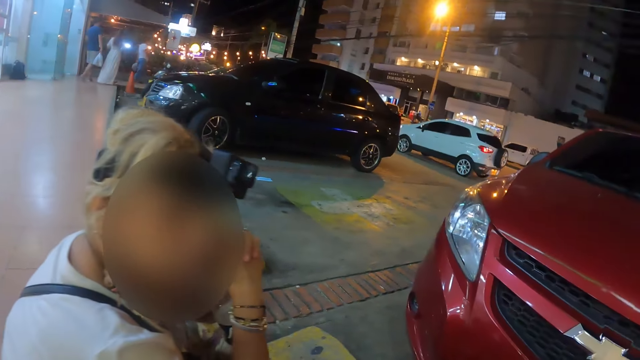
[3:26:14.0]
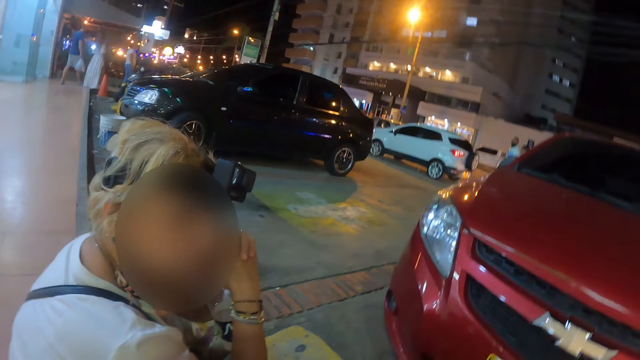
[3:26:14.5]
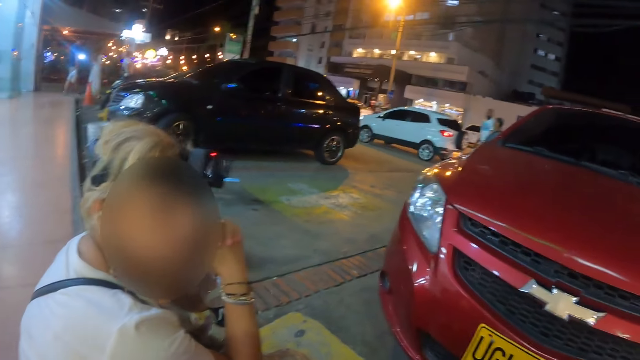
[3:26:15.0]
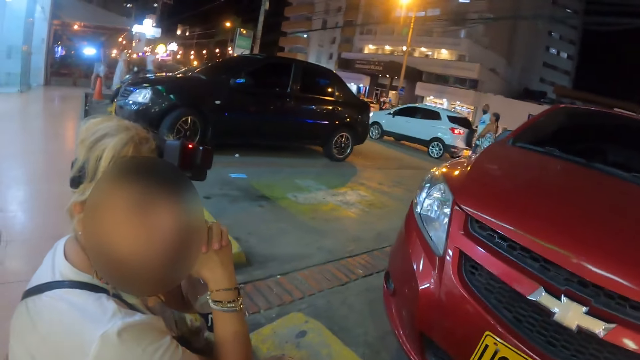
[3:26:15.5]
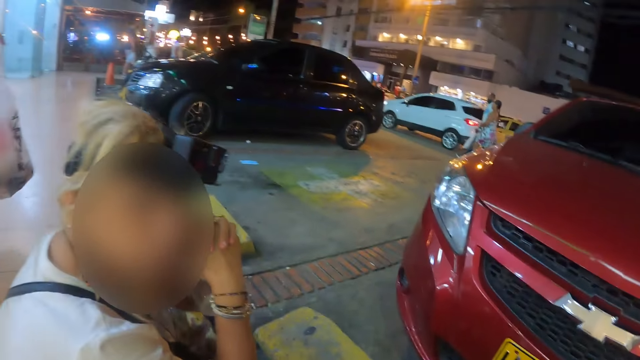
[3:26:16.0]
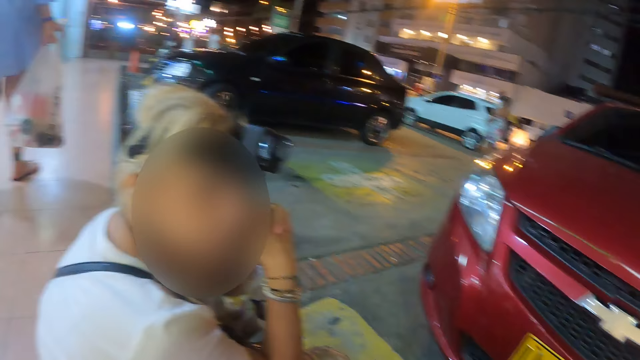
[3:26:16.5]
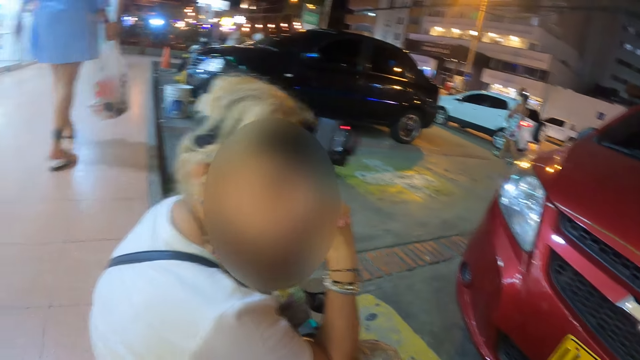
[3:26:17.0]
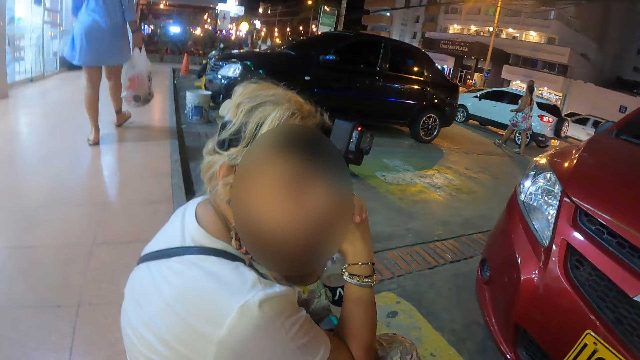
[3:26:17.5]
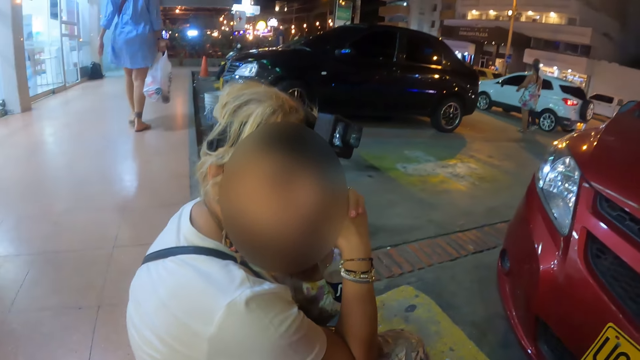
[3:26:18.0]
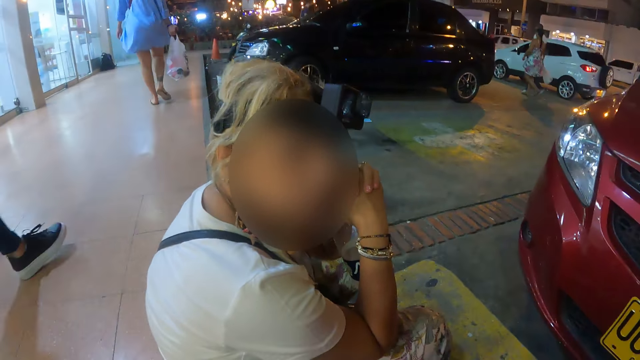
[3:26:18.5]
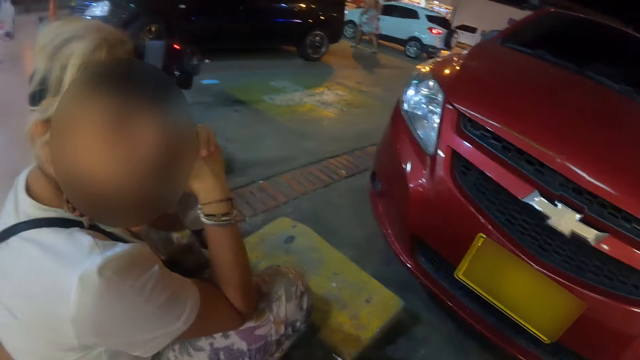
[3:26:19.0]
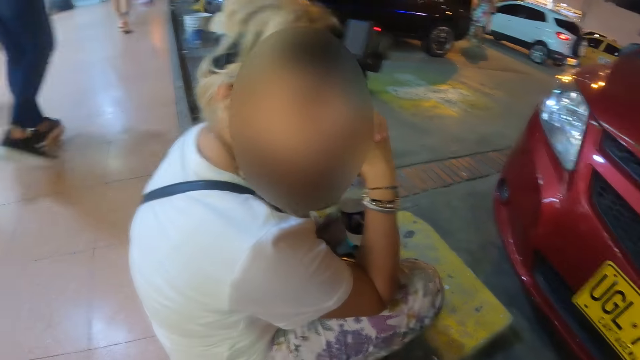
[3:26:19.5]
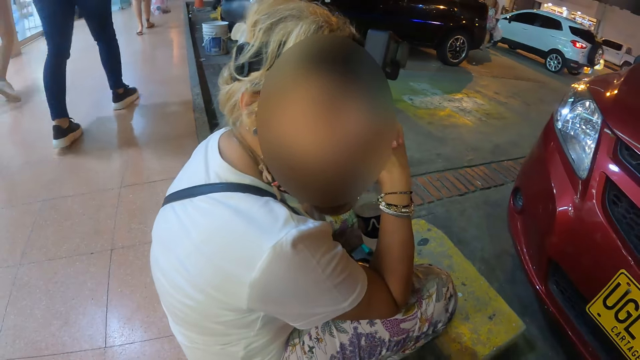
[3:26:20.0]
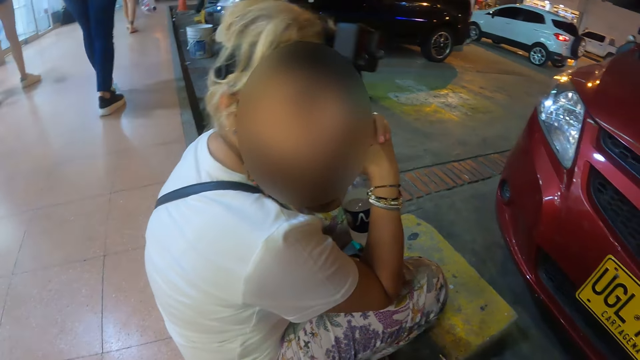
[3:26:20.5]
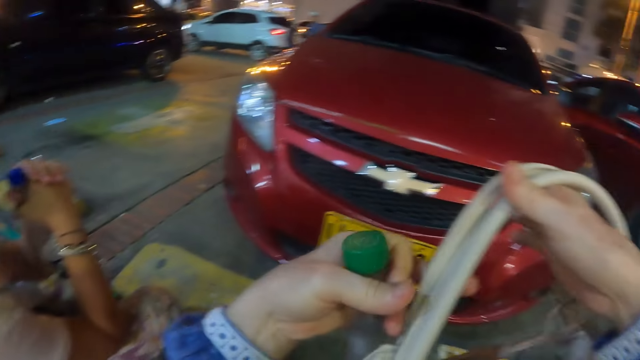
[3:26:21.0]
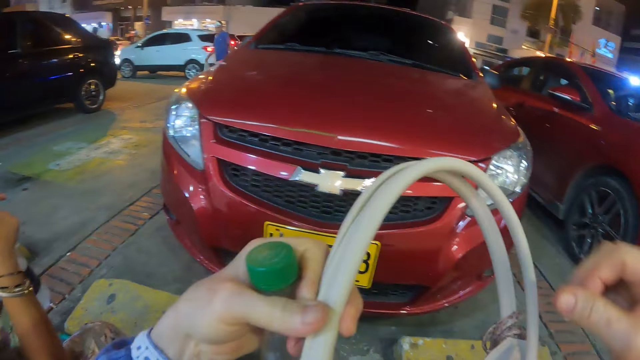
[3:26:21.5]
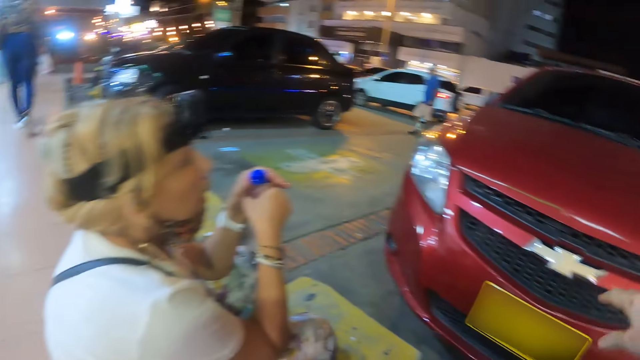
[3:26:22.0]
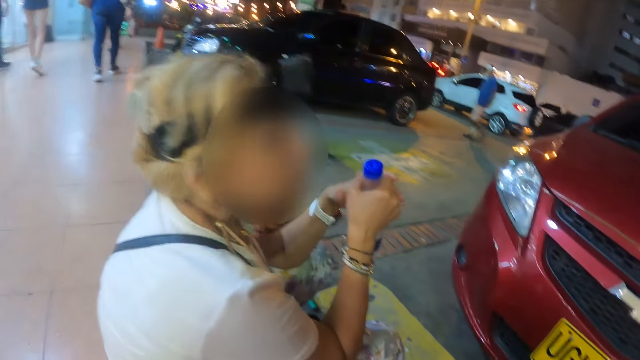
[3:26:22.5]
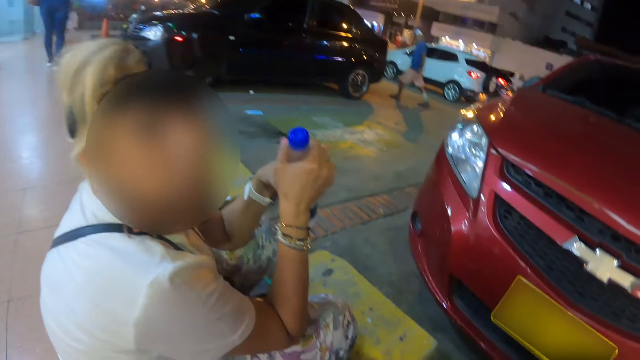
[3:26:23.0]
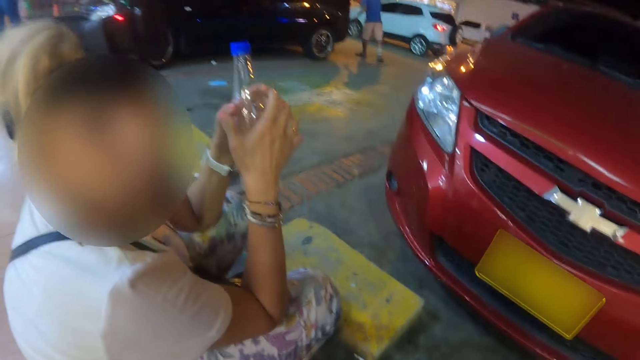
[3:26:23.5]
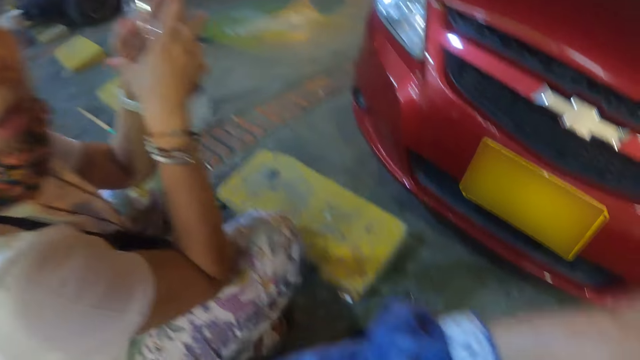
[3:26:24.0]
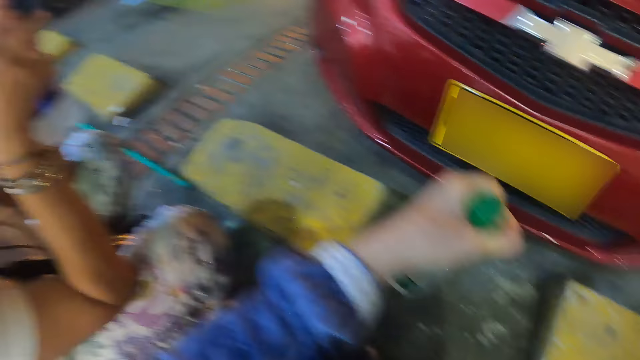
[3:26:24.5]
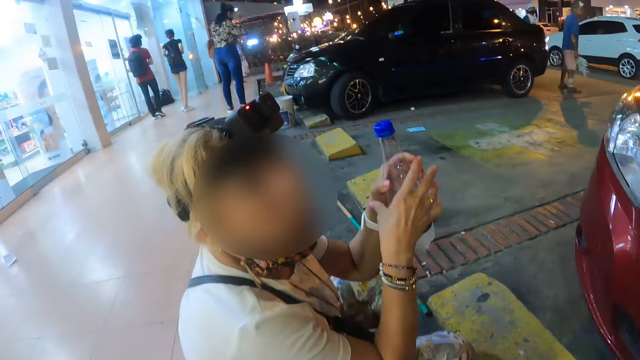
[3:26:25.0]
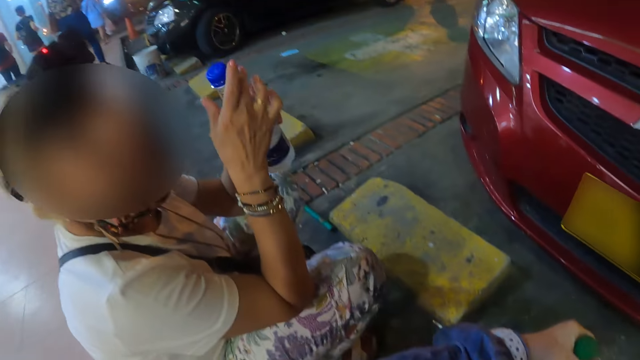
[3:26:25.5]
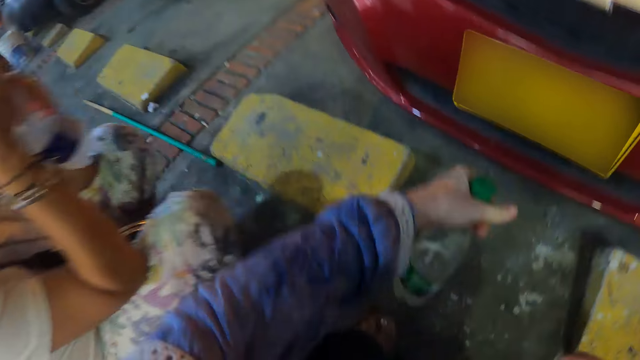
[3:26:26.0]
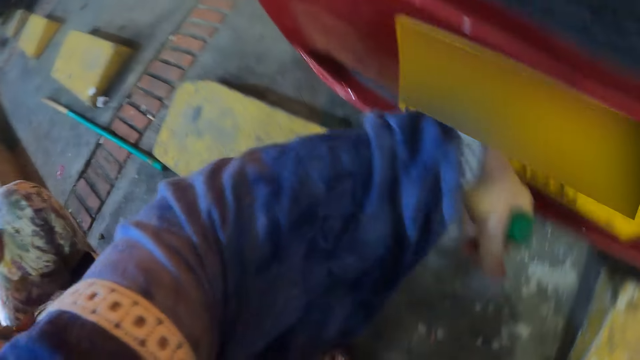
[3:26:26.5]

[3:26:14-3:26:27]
The camera wearer looks at the hand bag. They hold a pipe with both hands. They look at a woman. The woman looks at the camera wearer. The woman interacts with the camera wearer. The camera wearer adjusts the hand. They move a bottle with the left hand.

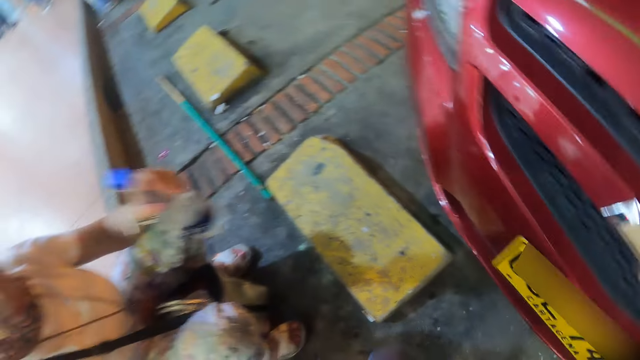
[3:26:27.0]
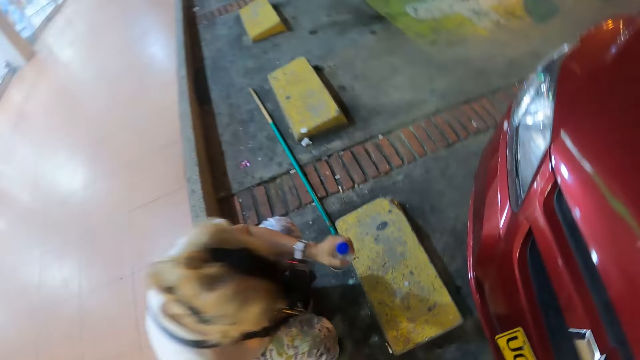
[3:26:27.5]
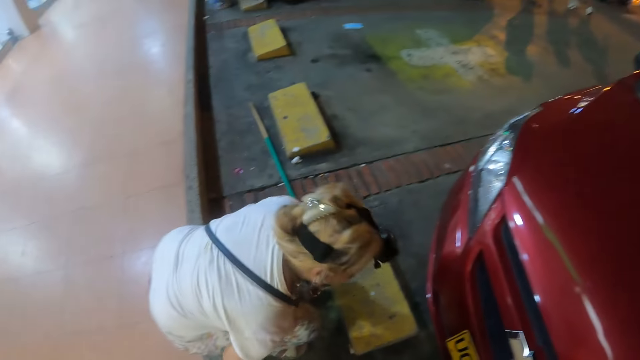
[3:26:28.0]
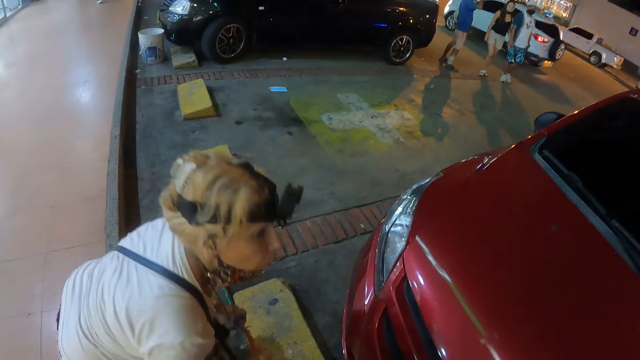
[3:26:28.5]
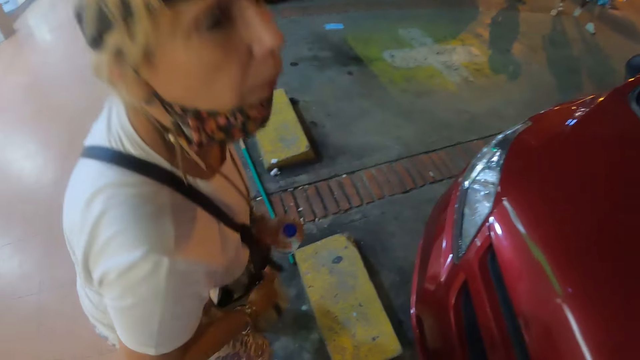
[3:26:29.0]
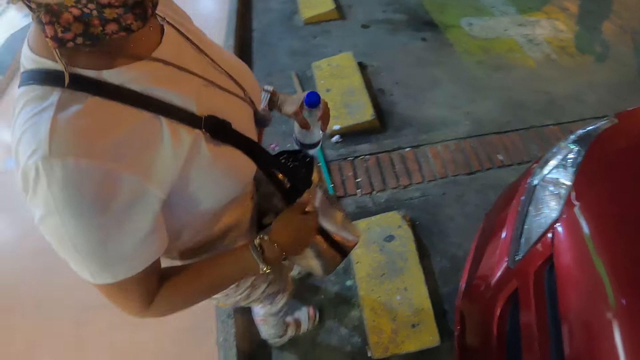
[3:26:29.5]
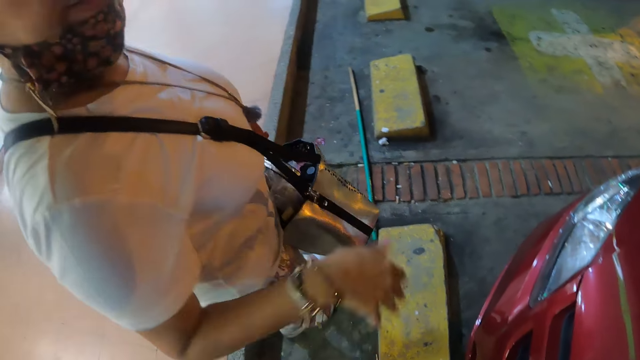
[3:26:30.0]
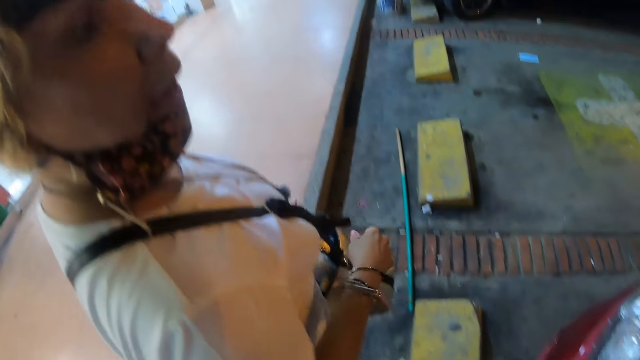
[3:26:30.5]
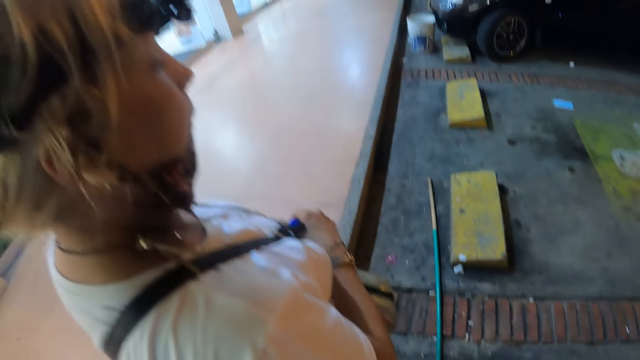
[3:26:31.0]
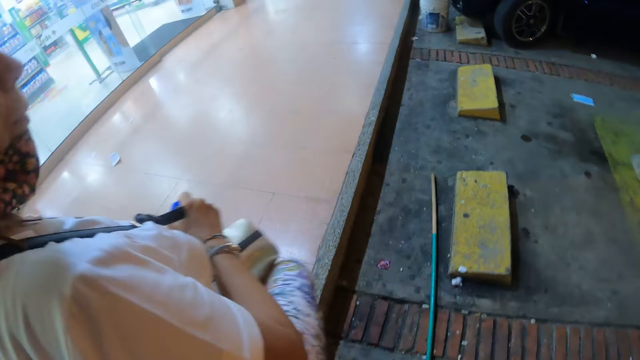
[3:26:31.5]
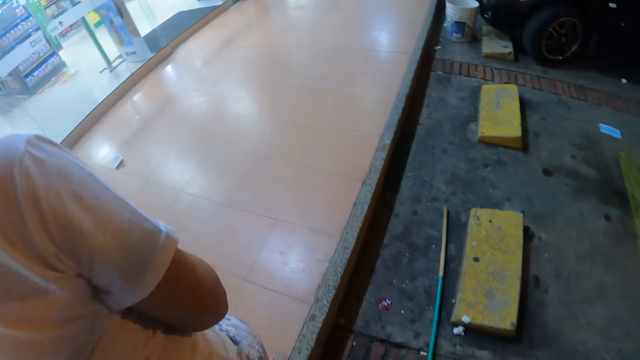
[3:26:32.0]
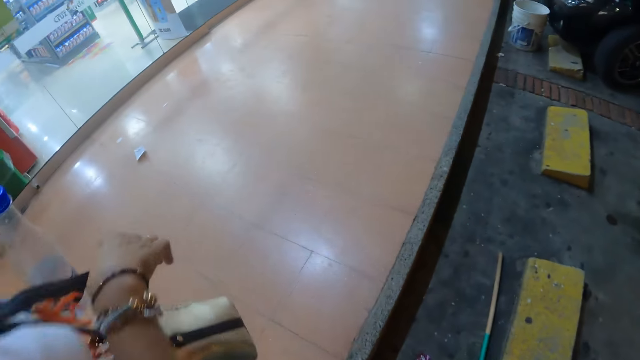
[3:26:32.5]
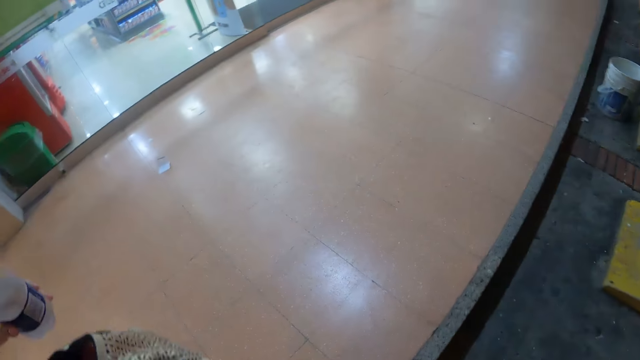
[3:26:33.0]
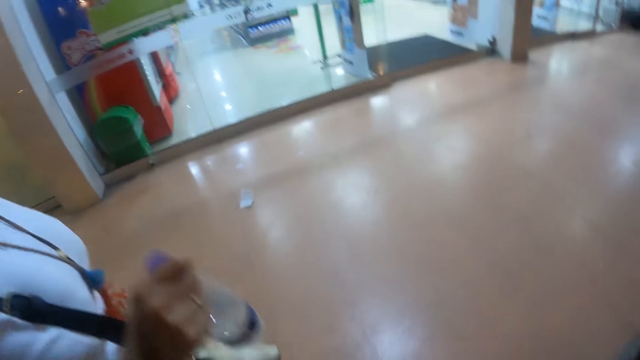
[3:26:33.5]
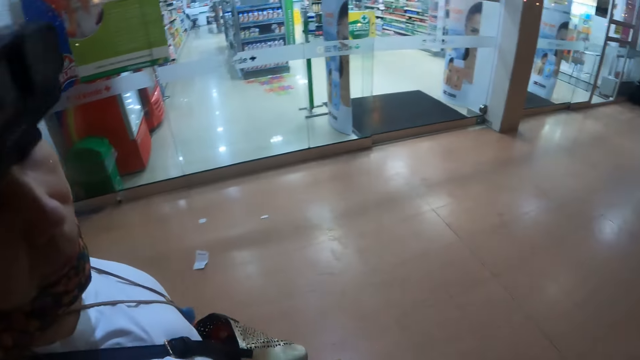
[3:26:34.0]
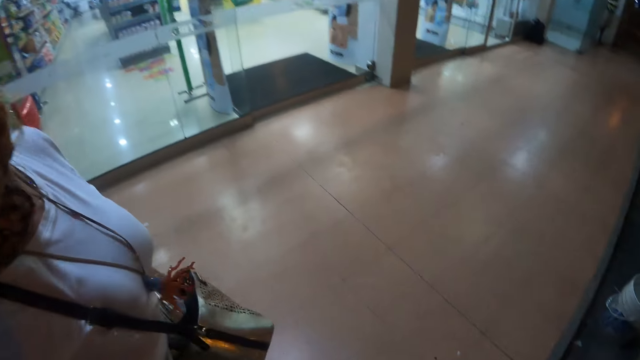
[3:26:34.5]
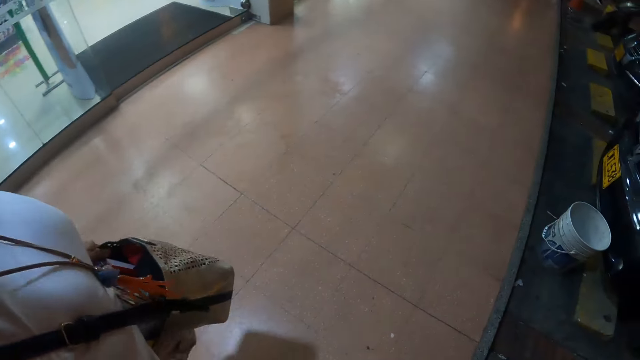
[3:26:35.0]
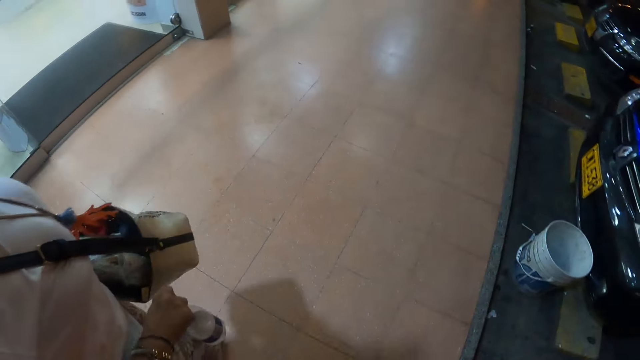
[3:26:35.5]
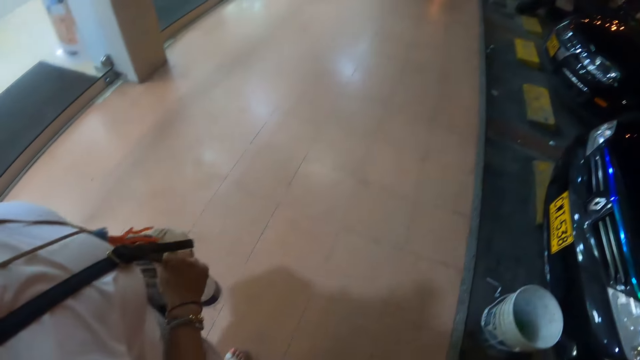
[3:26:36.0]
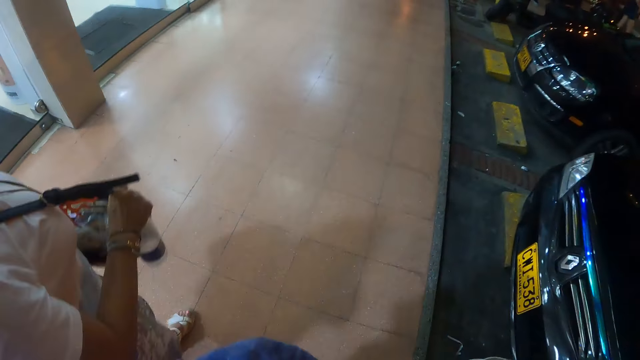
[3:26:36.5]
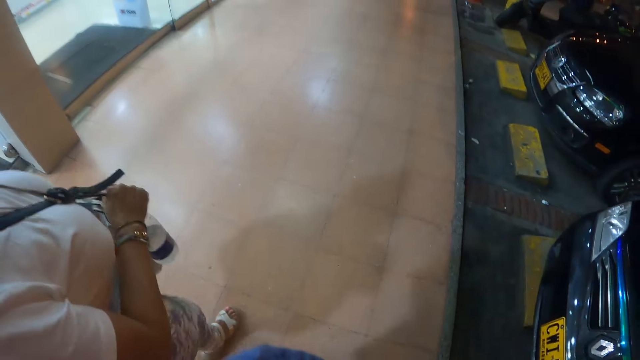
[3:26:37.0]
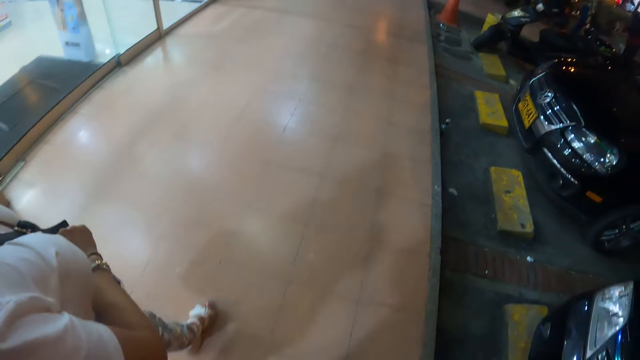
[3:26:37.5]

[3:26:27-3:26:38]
The camera wearer moves the left hand. They look at a woman. The woman stands up. The woman moves the right hand. The woman walks around the area. The camera wearer walks around the area. The woman walks around the area again.
